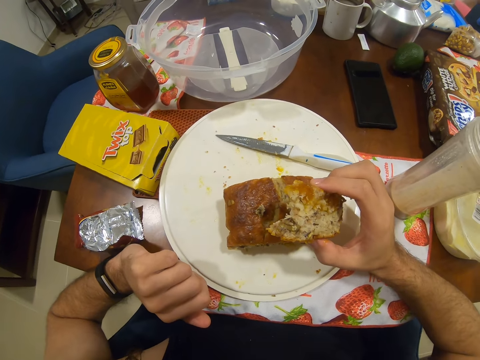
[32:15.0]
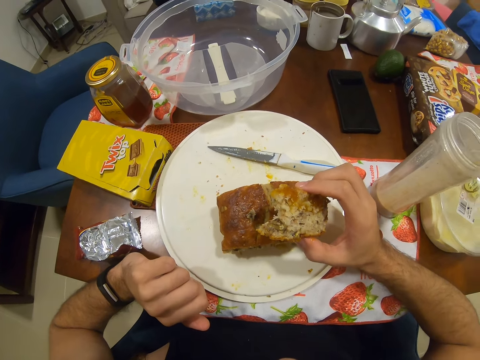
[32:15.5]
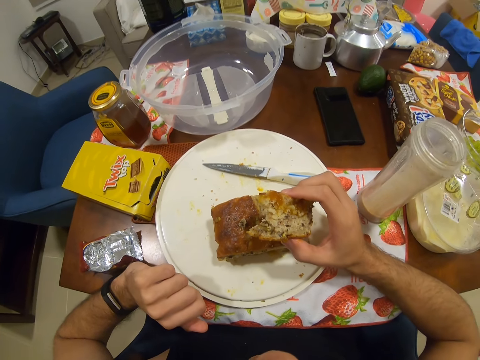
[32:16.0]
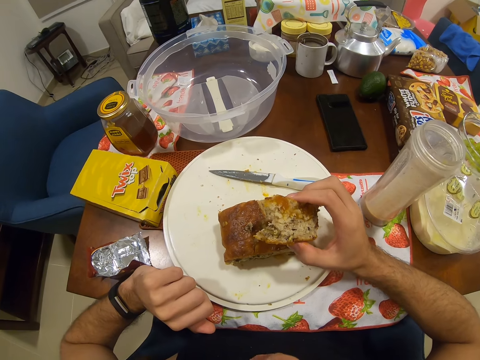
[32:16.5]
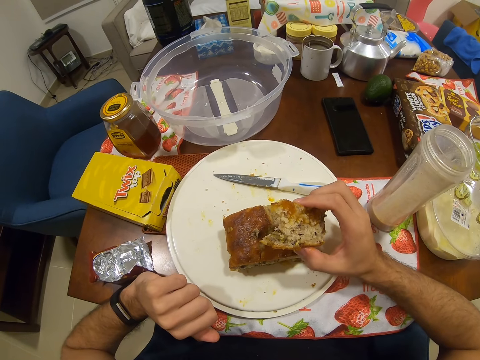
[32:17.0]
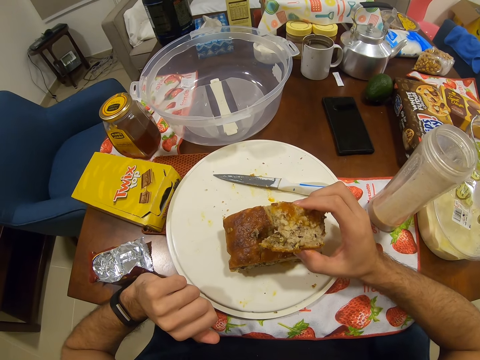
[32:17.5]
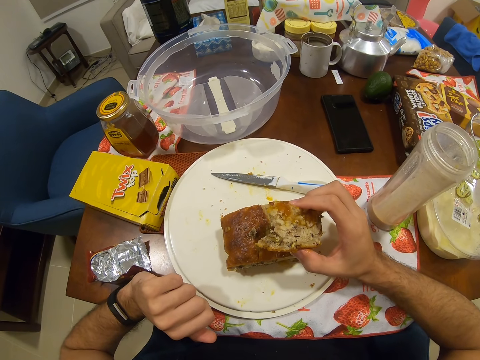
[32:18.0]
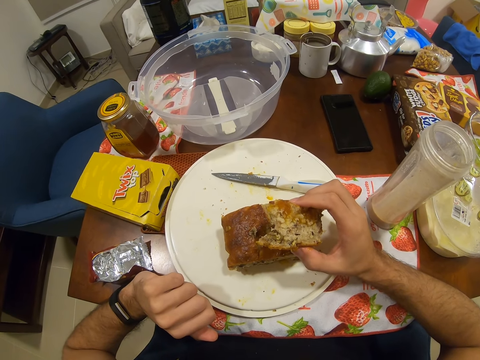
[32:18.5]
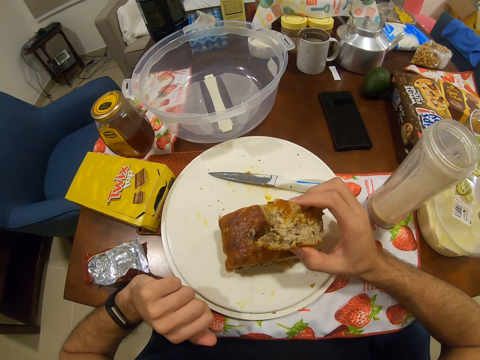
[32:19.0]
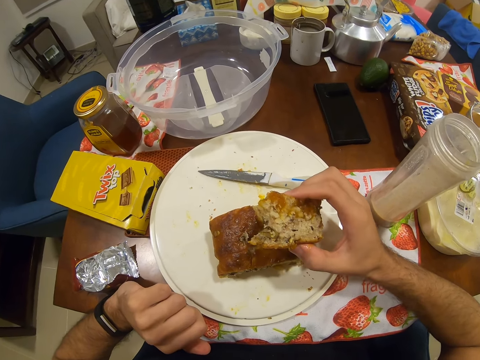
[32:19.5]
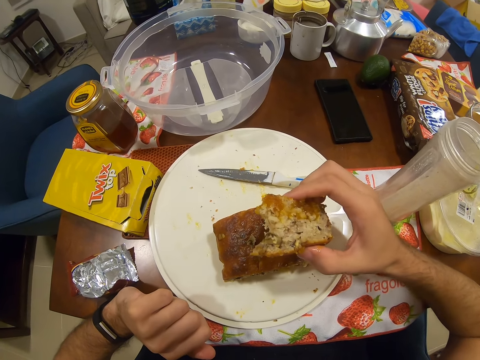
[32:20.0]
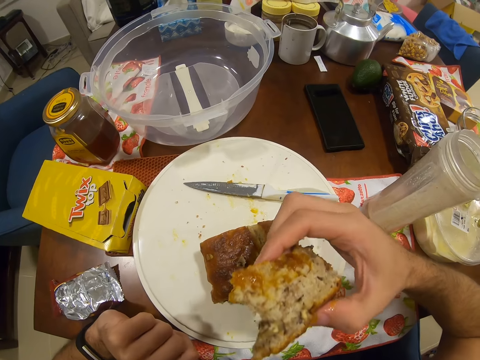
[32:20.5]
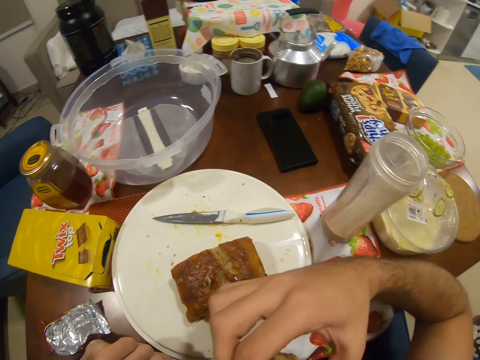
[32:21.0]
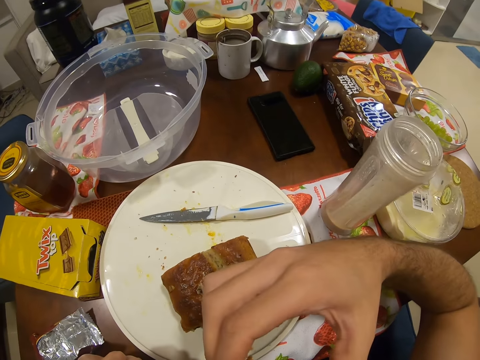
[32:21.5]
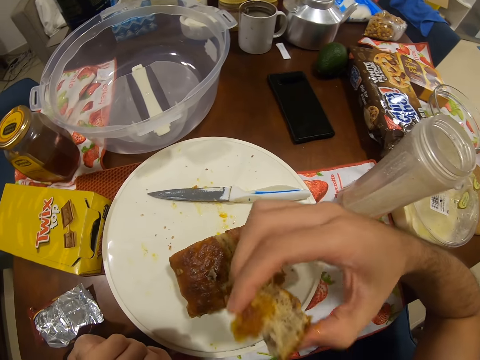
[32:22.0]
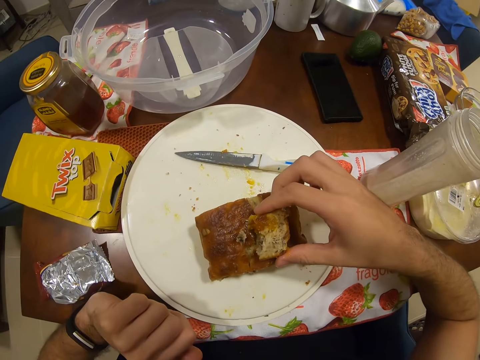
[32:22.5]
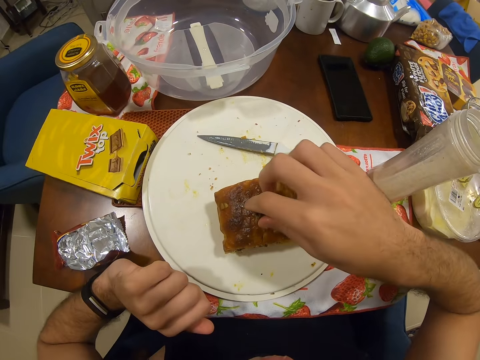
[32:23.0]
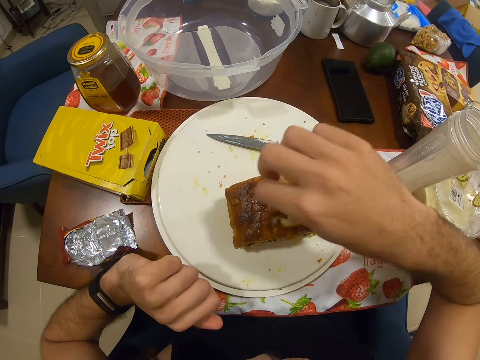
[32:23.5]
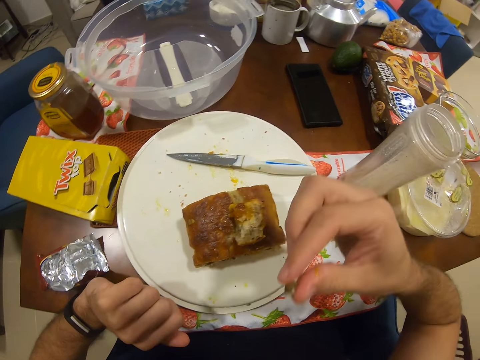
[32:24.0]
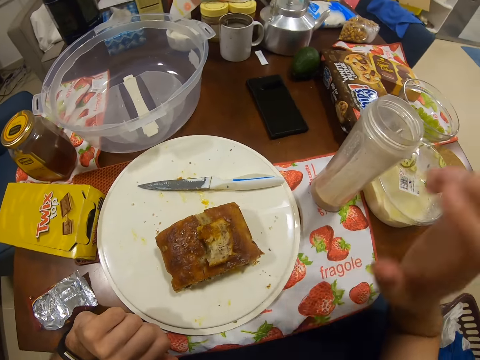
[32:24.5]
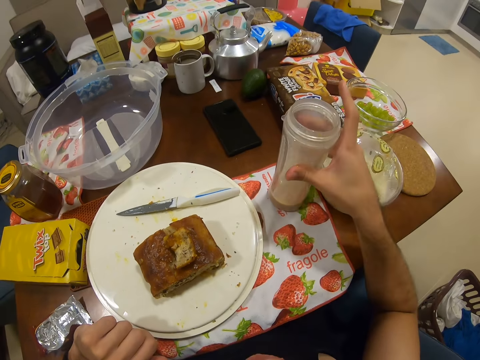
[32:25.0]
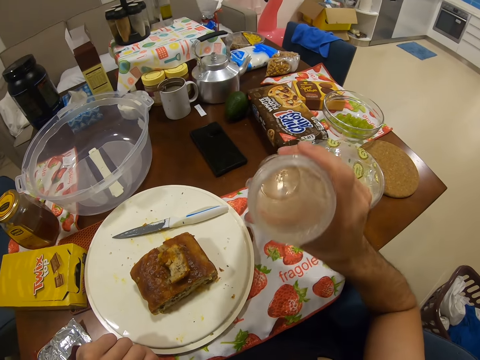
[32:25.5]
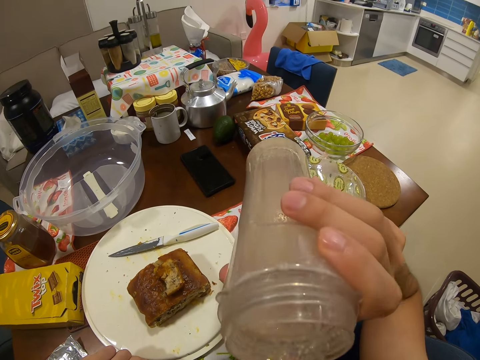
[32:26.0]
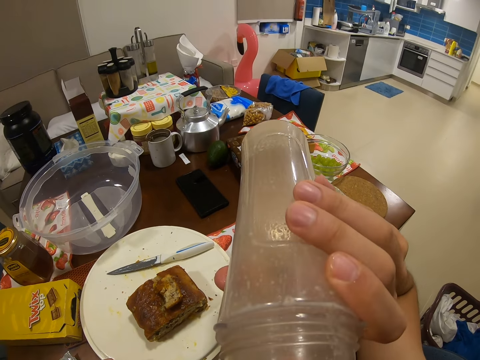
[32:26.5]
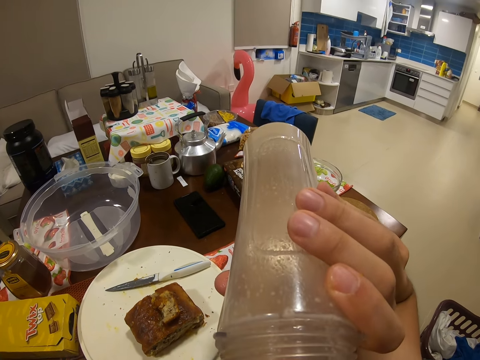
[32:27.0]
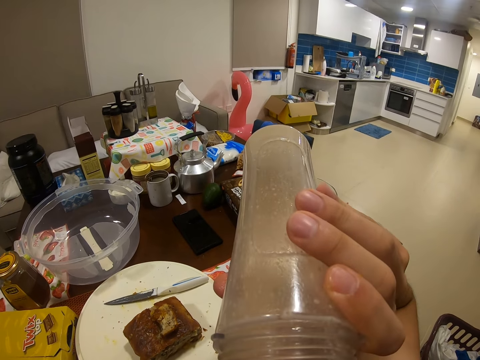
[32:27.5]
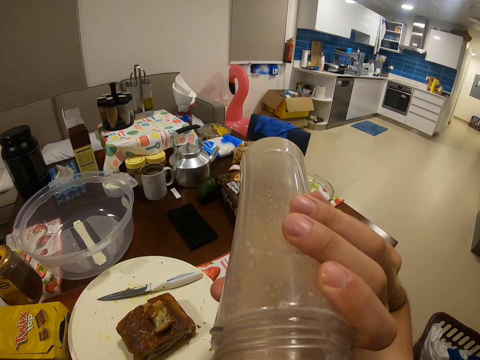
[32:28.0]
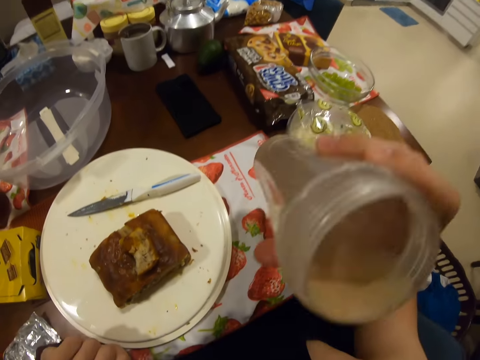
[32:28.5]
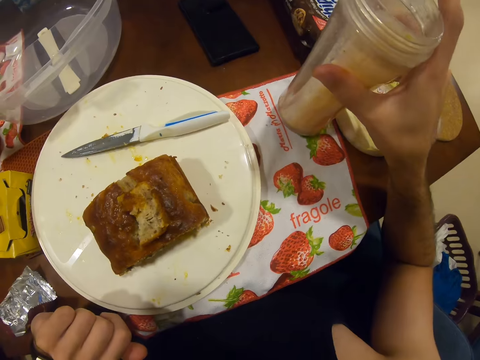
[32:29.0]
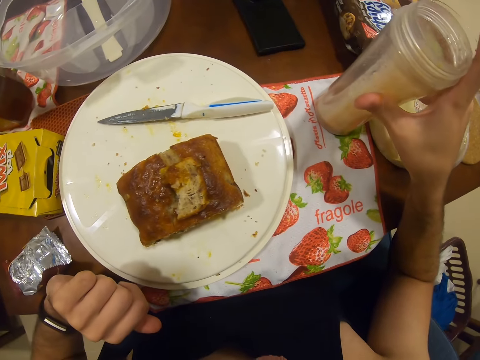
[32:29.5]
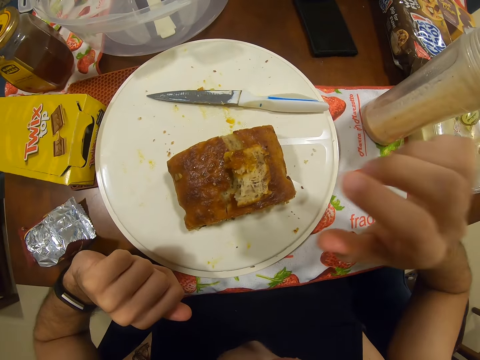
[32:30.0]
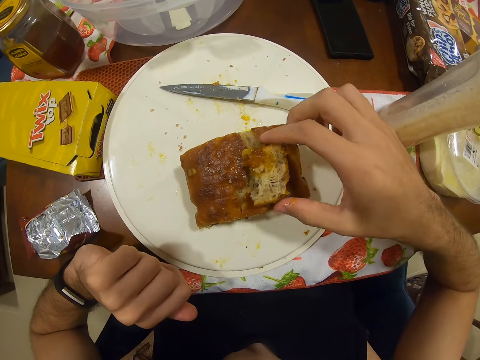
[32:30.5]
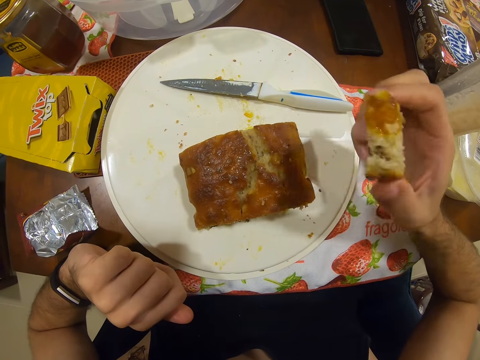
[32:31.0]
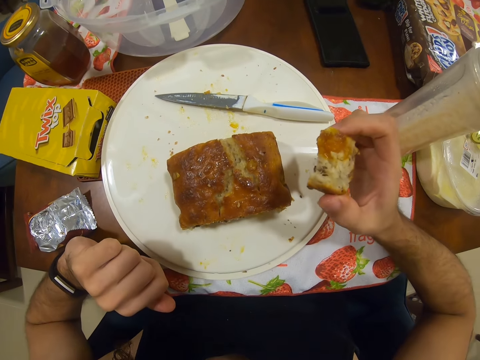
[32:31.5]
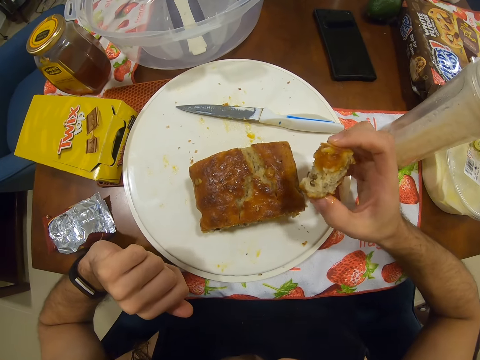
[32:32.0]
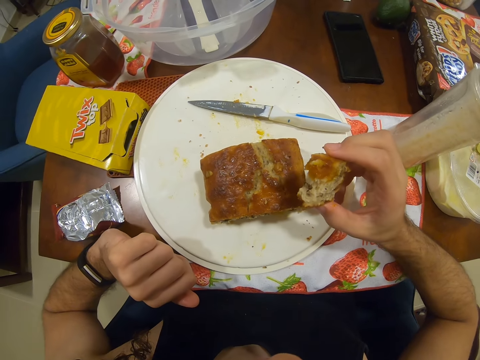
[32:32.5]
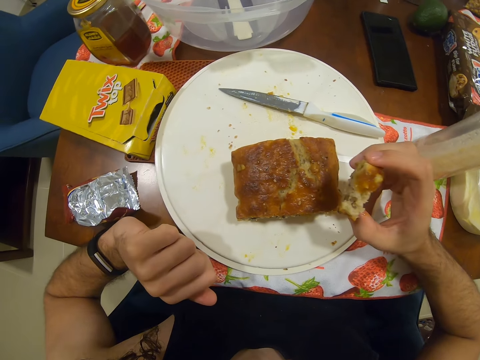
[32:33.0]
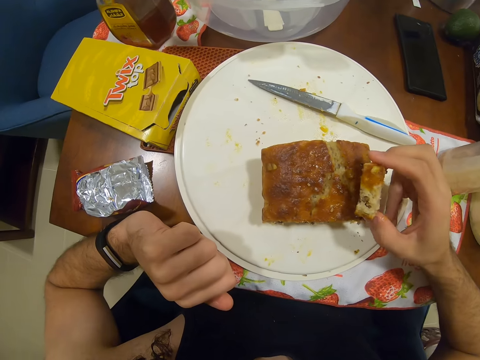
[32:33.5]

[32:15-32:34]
The camera wearer eats a piece of cake on a plate. They drink a beverage from a pitcher on and off a dining table. They hold the piece of cake on the plate.

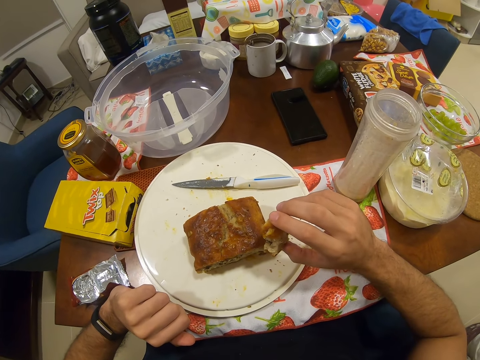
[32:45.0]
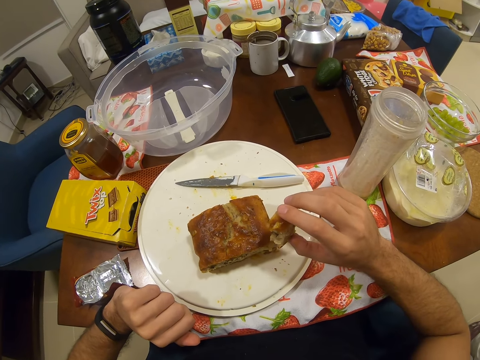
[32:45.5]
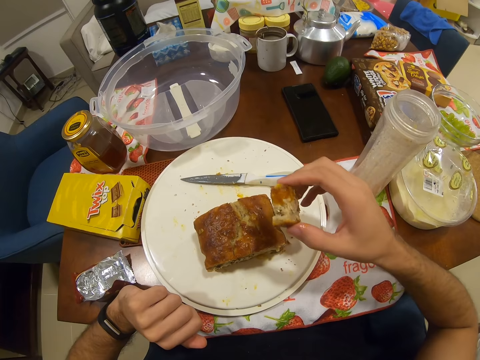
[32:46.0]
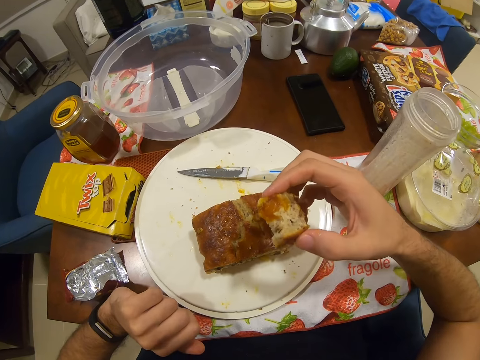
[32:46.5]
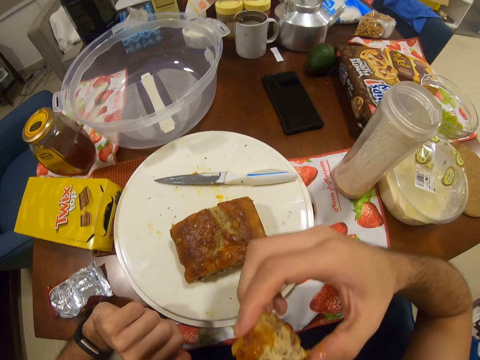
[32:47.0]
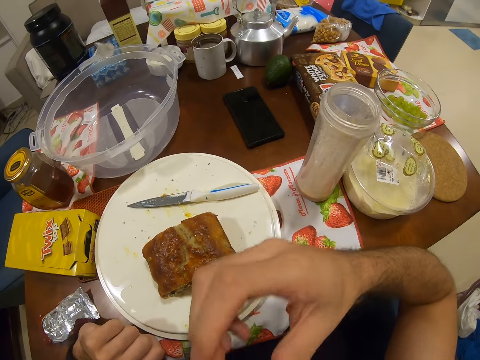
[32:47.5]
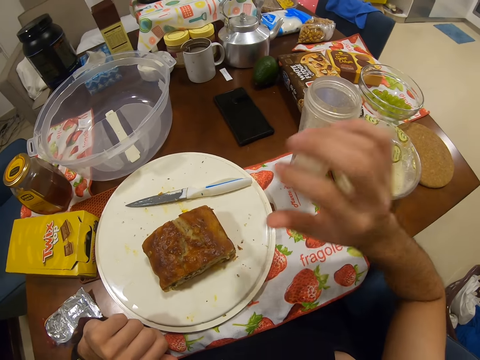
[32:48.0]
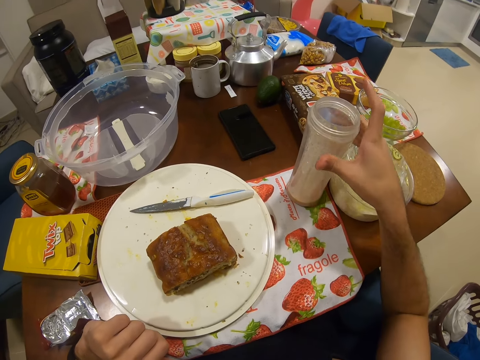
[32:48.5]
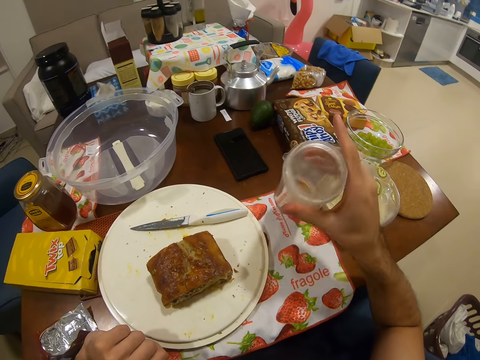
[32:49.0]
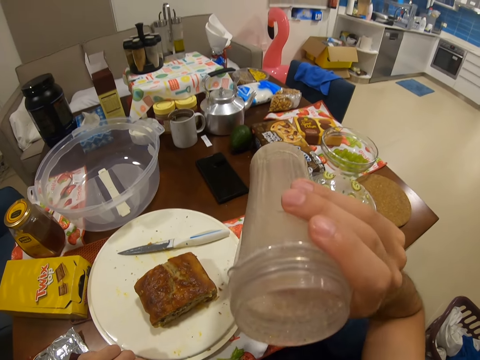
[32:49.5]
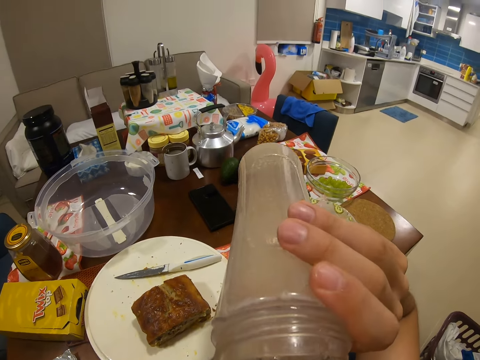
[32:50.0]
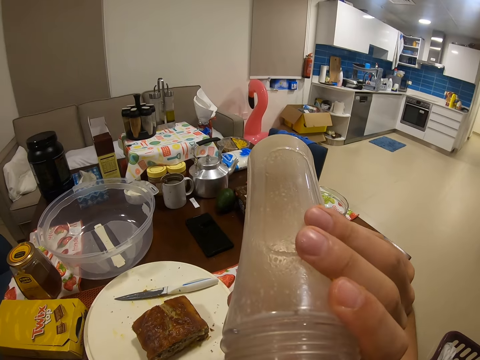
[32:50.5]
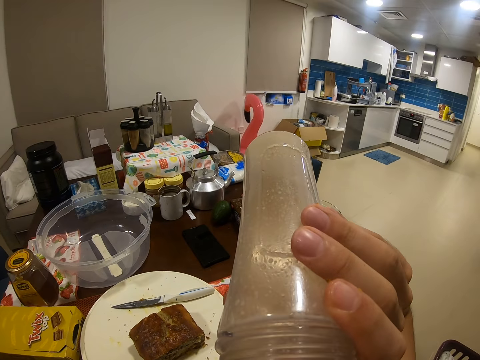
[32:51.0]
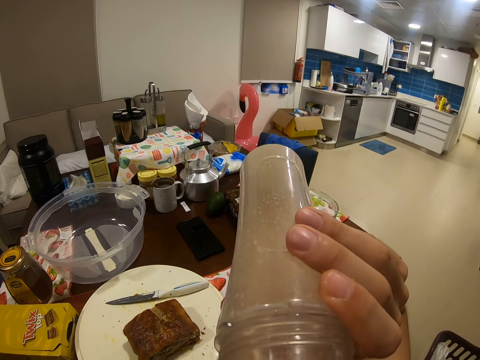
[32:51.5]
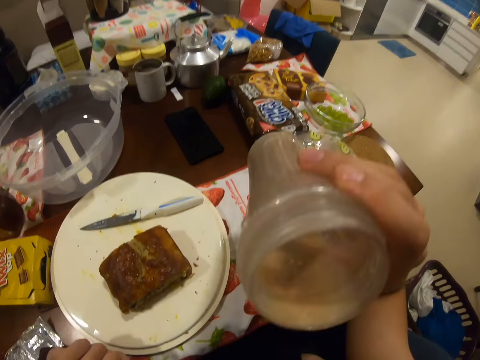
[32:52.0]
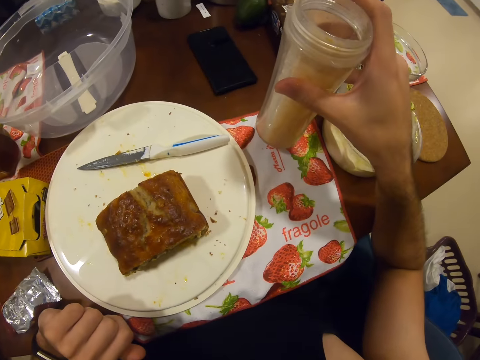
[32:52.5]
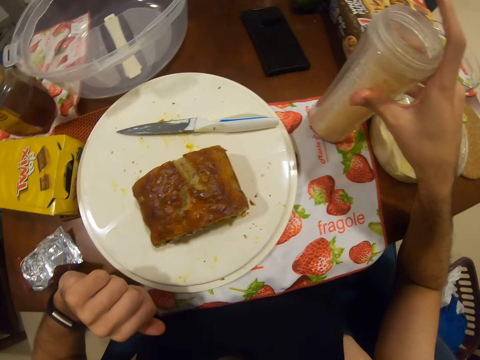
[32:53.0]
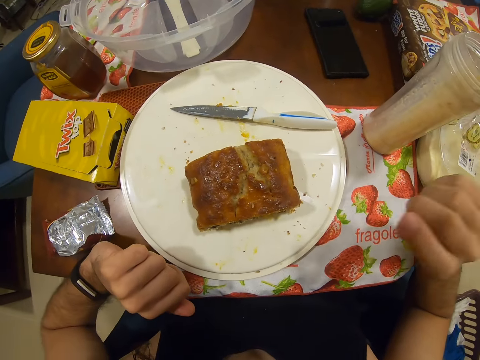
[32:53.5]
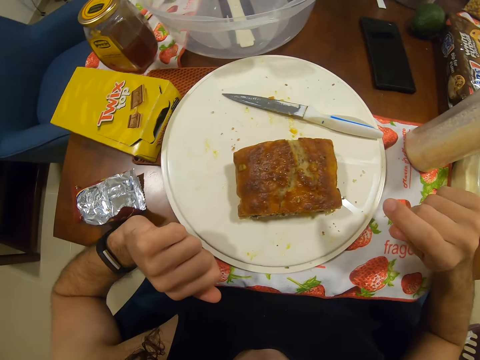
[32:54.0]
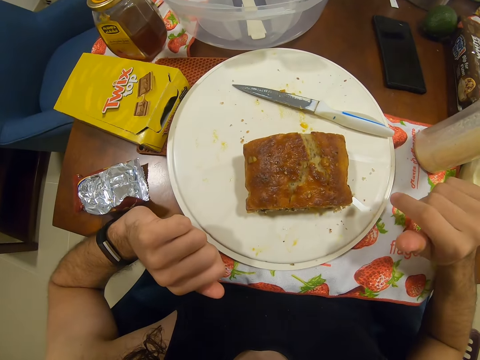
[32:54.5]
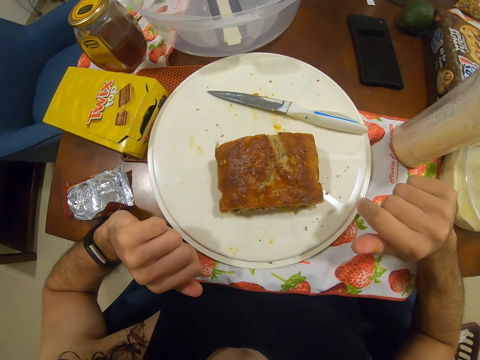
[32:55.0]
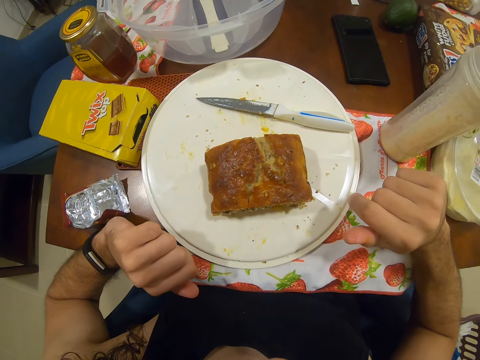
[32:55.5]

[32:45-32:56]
The camera wearer eats a piece of cake on a plate. They drink a beverage from a pitcher on and off a dining table. They look at the piece of cake on the plate.
